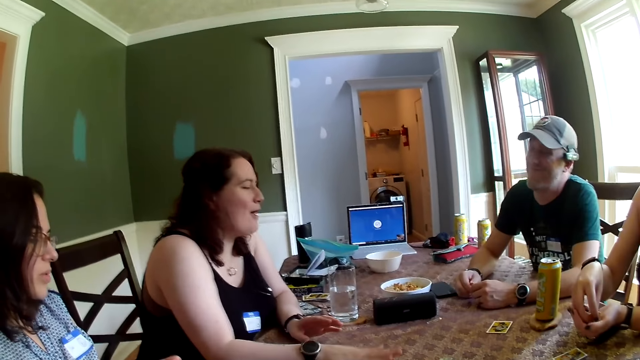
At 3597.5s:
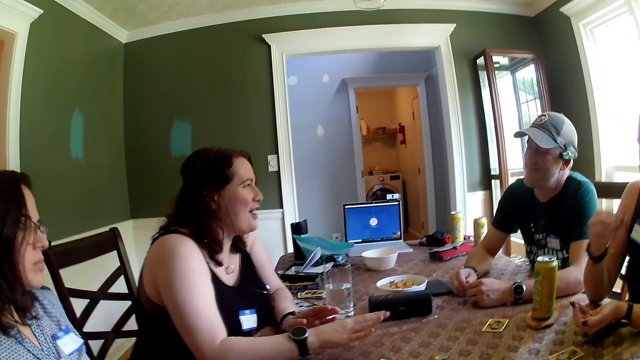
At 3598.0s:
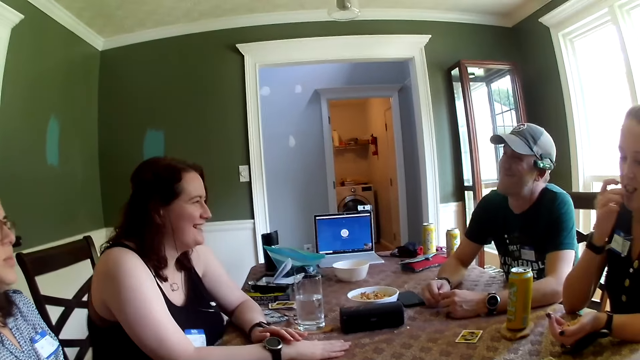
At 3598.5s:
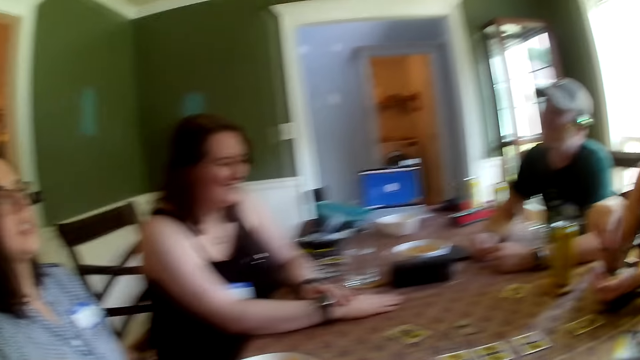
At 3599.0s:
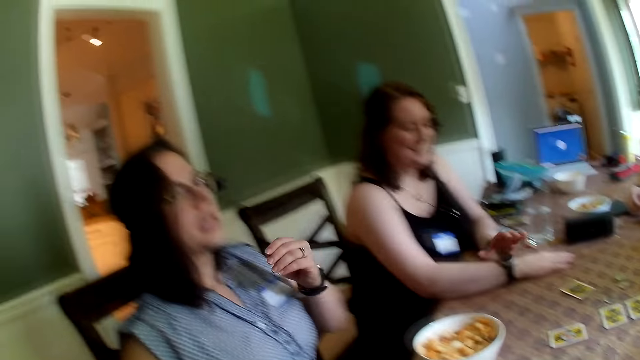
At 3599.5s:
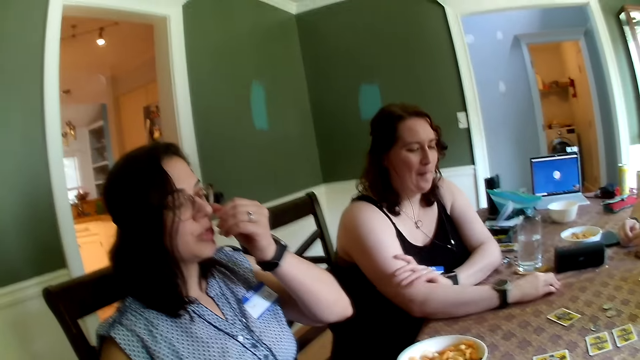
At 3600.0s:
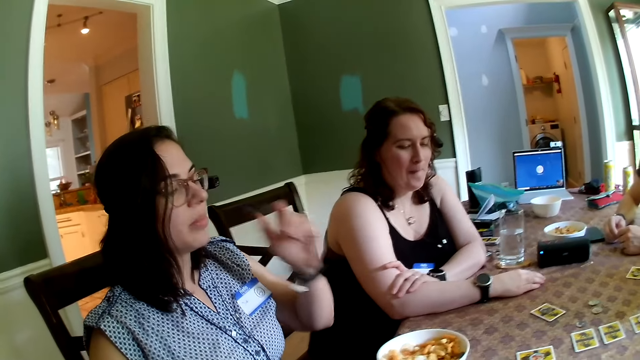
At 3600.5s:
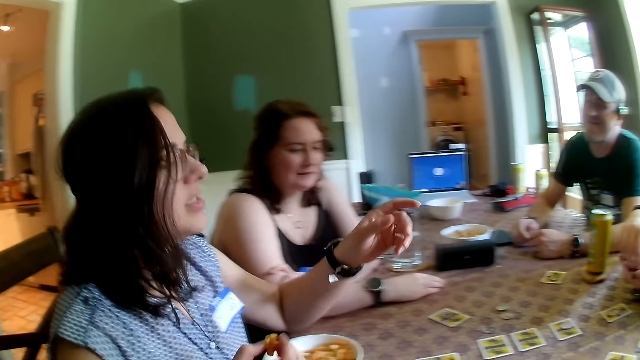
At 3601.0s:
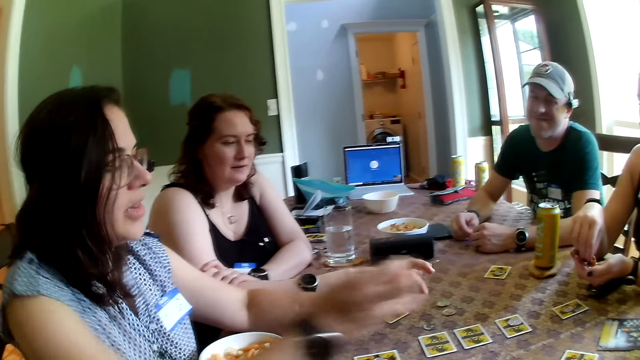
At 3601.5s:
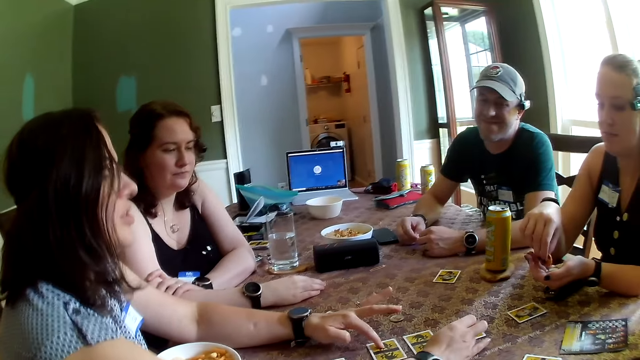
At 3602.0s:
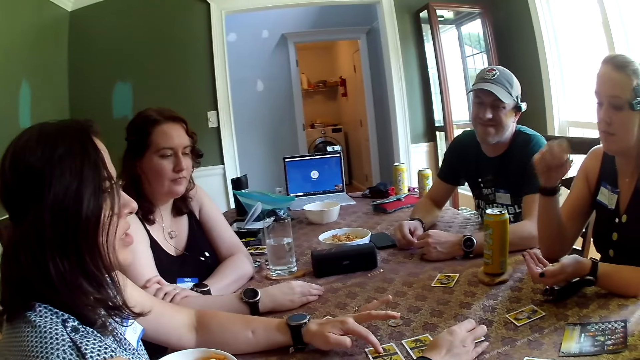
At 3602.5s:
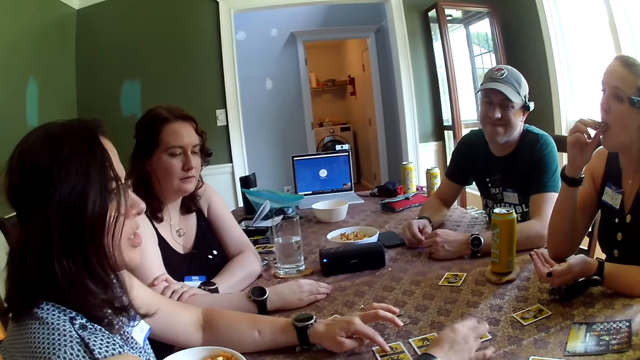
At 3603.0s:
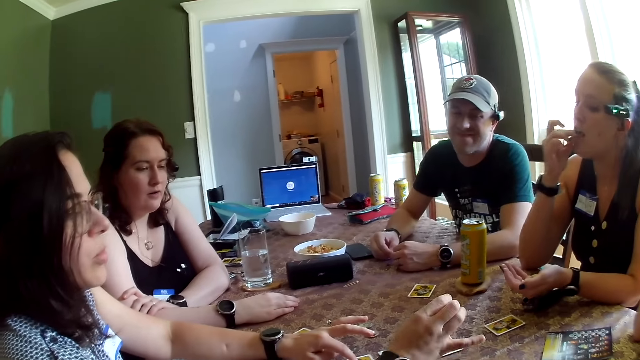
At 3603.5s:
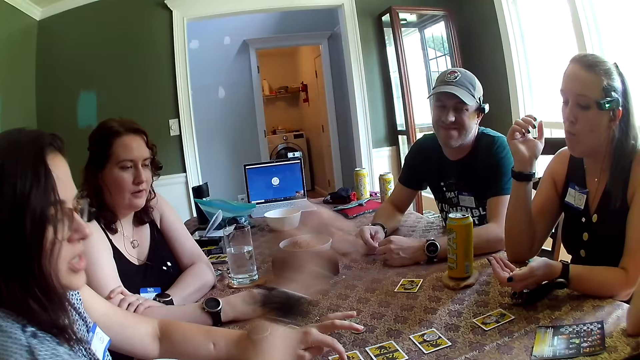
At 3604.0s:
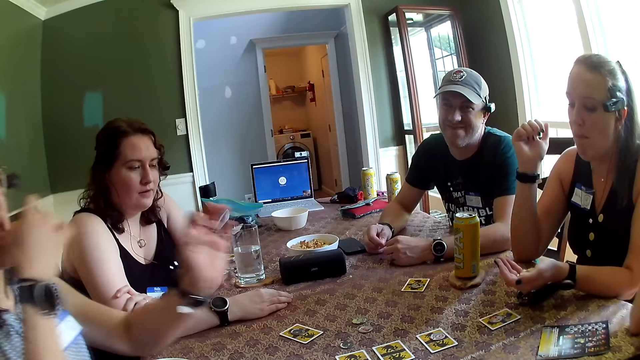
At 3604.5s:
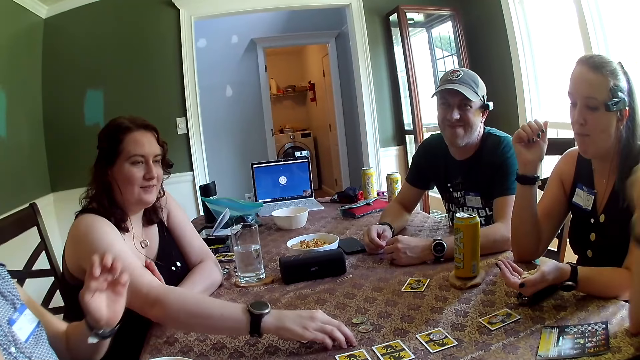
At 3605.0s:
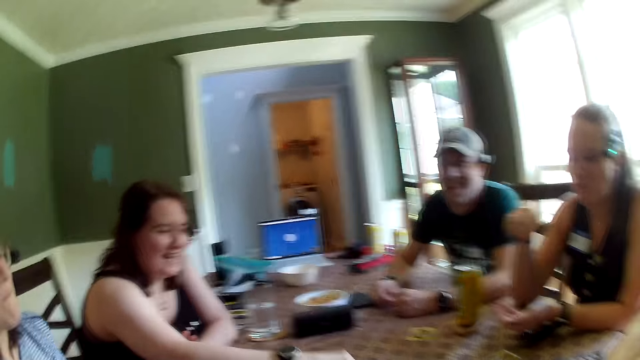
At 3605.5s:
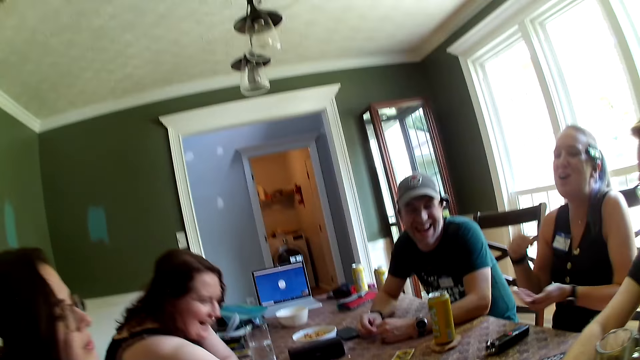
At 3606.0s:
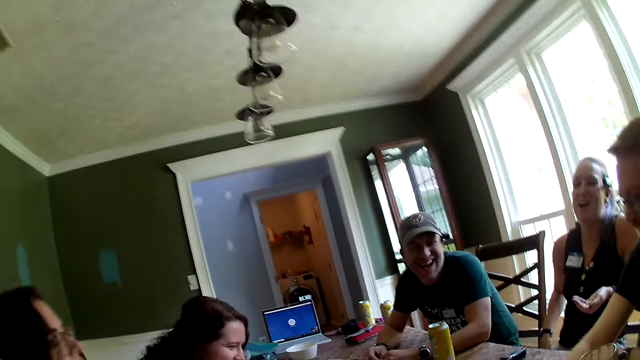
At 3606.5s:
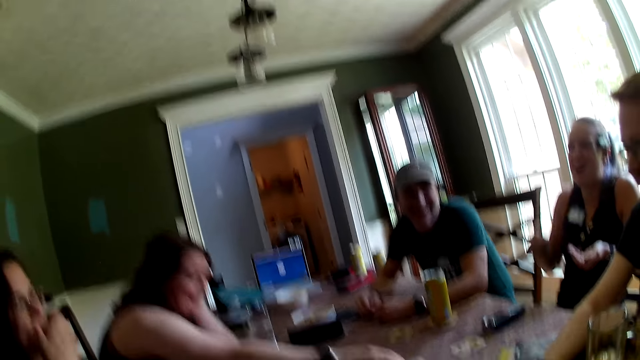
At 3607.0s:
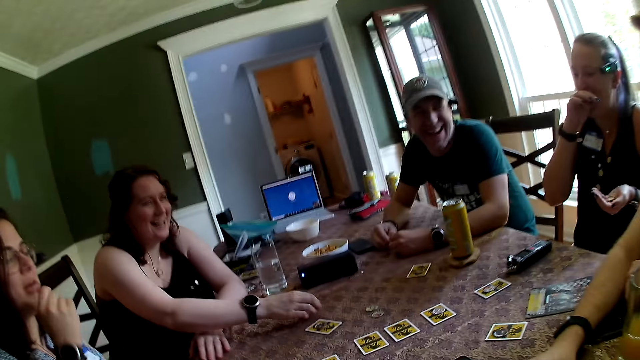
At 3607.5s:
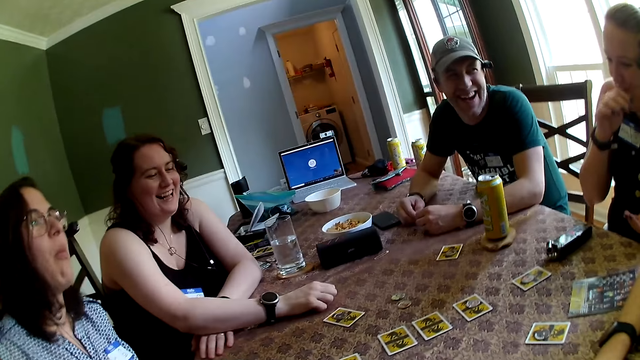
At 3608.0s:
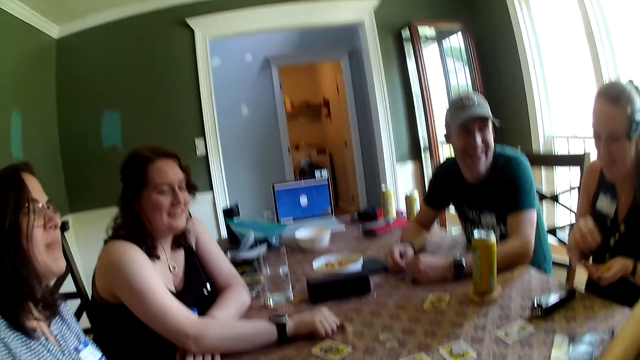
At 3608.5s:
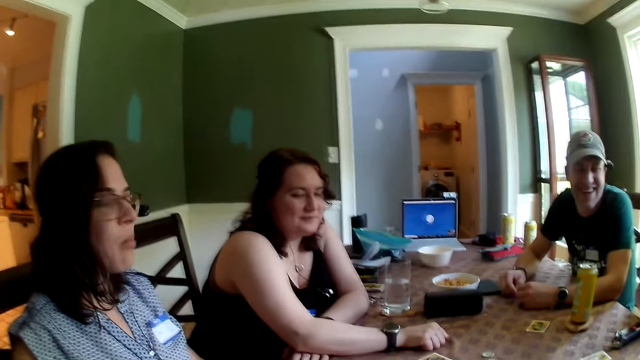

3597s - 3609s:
A woman passes the snacks from her right hand to her left hand. The woman puts a snack from her left hand in her mouth with her right hand. Another woman scratches her nose with her left hand. The other woman converses with the group of people at the table. The first woman picks a snack from the snack bowl in her left hand with her right hand. The first woman puts the snack in her right hand in her mouth. A third woman picks a token from the table with her right hand.

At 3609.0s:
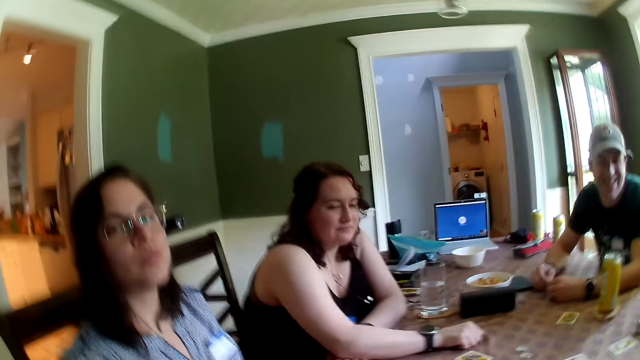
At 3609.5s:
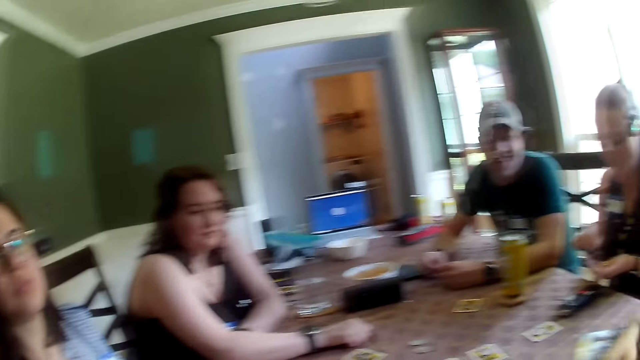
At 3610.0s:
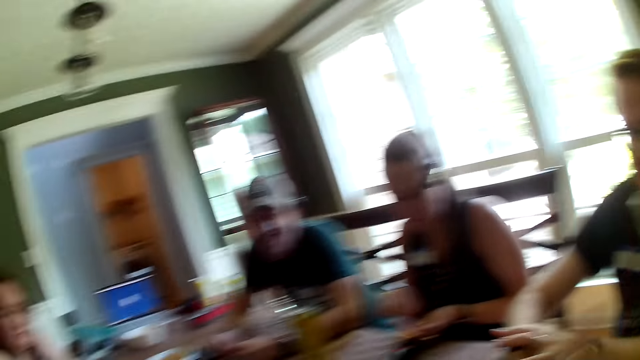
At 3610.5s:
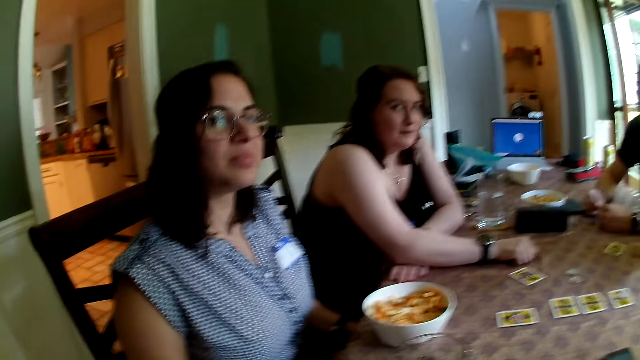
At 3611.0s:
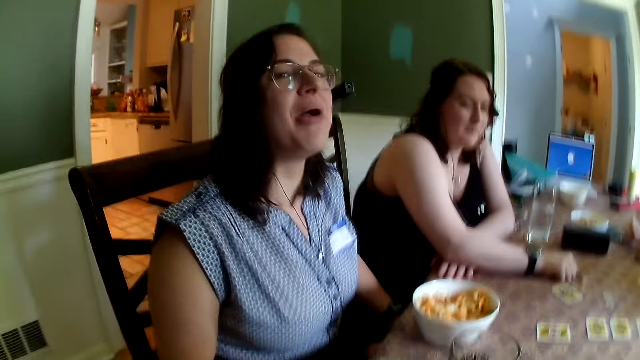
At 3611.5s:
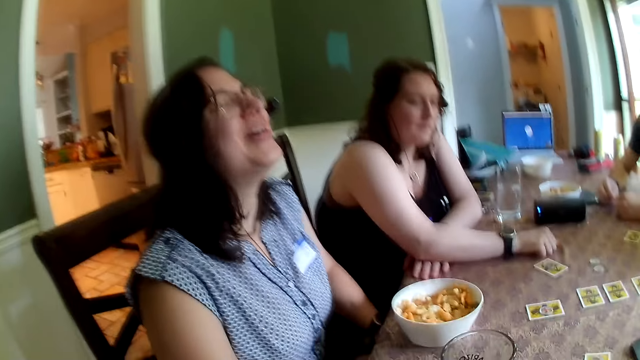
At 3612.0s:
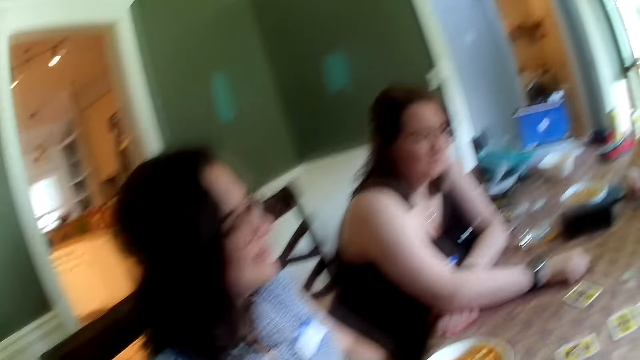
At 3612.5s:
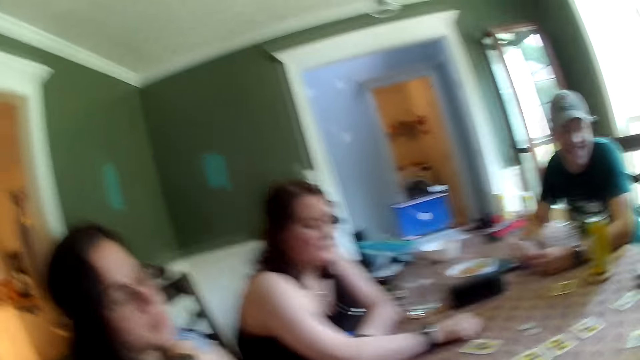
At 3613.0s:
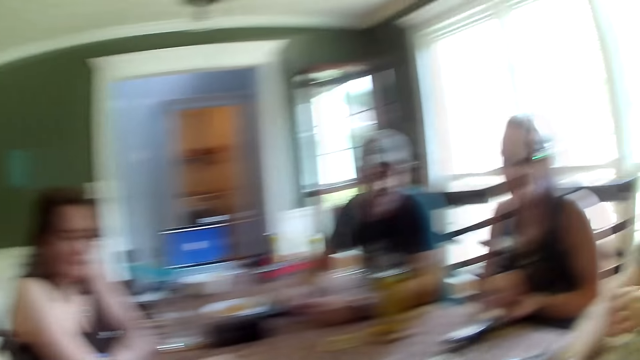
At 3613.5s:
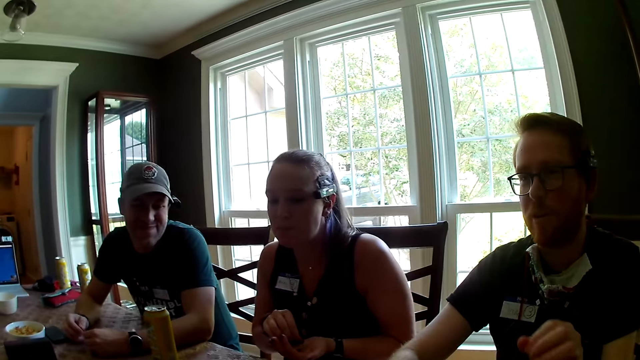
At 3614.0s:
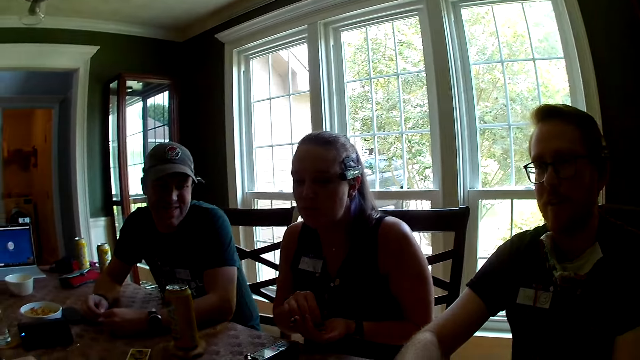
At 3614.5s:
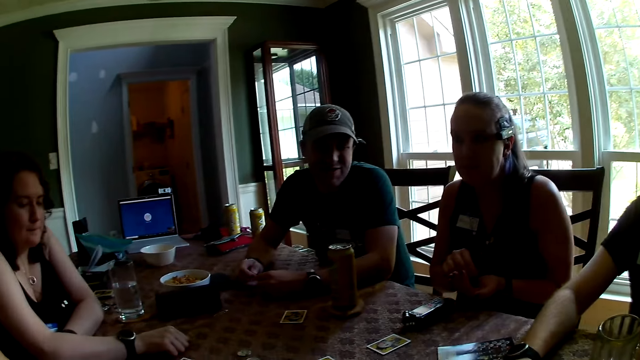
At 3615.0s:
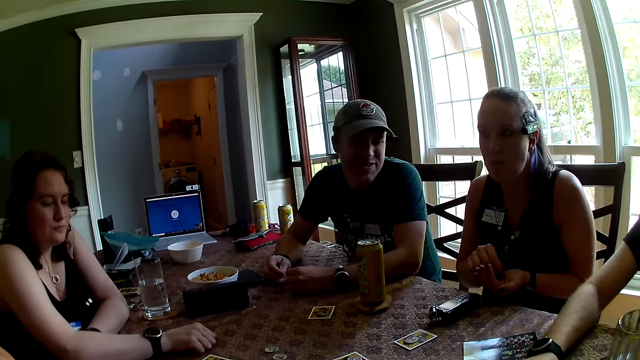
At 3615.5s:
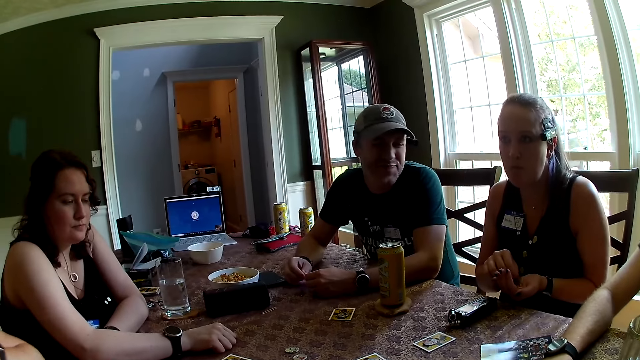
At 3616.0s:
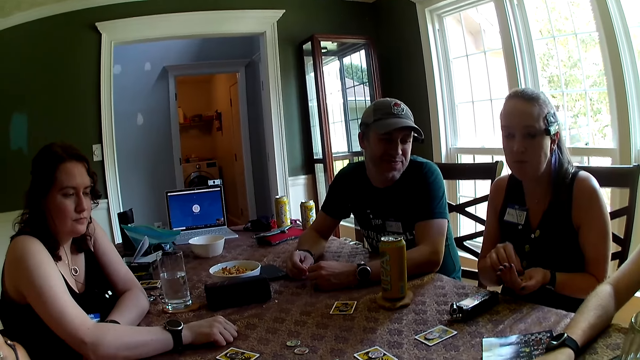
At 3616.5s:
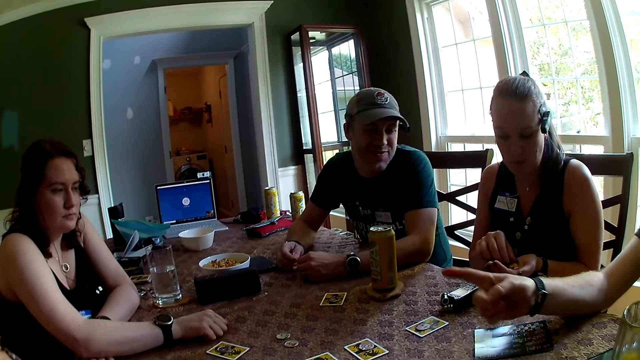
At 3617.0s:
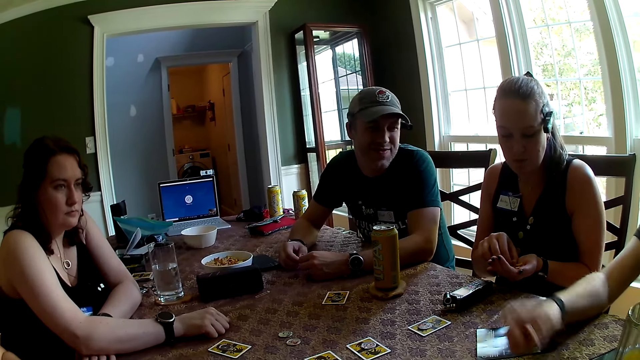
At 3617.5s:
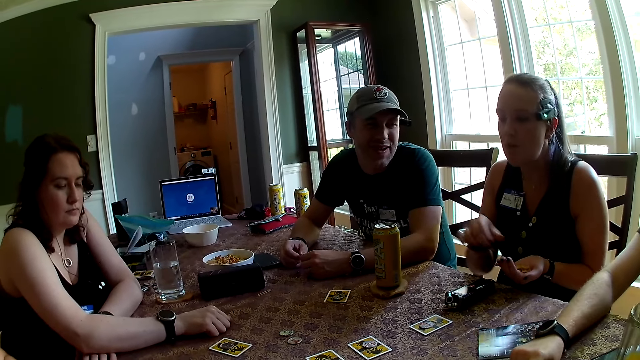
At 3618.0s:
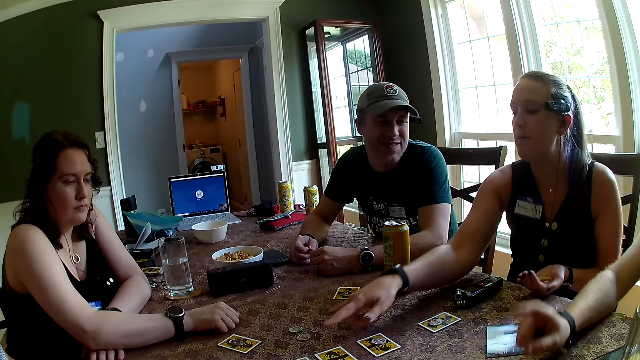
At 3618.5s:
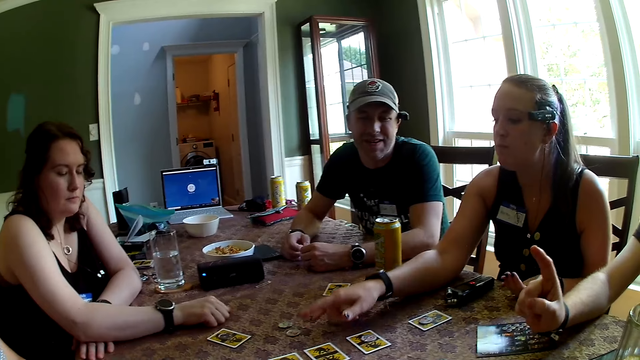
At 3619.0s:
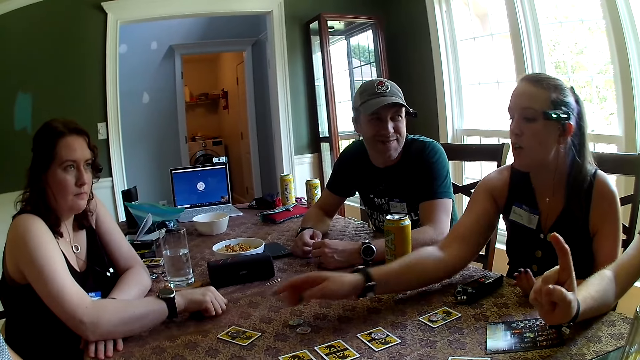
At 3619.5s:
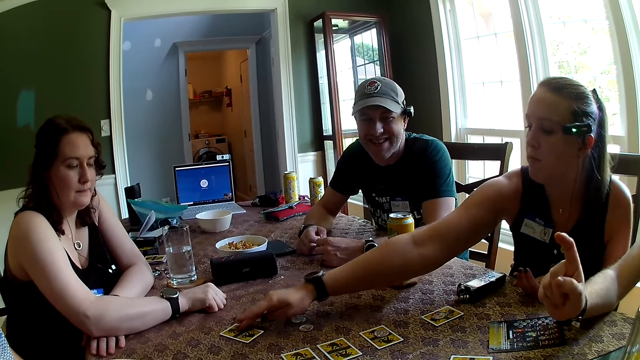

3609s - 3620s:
A woman pulls a token from a card to the table with her right hand.
